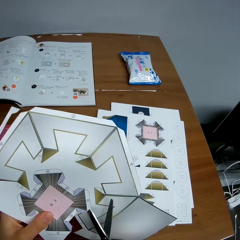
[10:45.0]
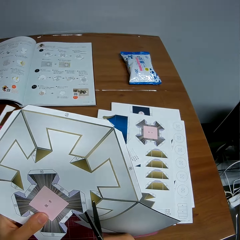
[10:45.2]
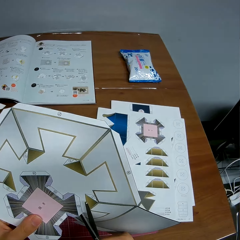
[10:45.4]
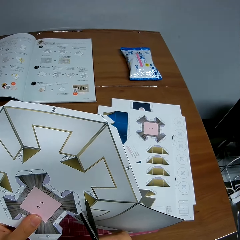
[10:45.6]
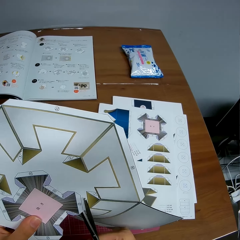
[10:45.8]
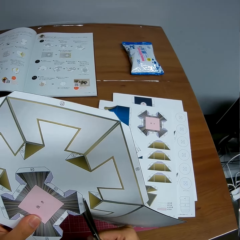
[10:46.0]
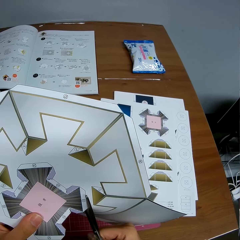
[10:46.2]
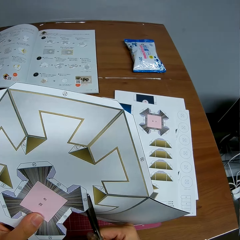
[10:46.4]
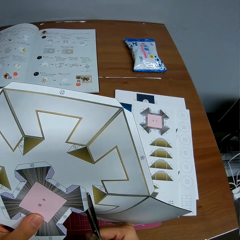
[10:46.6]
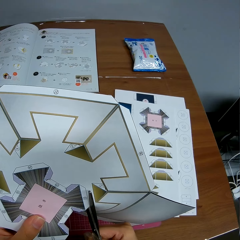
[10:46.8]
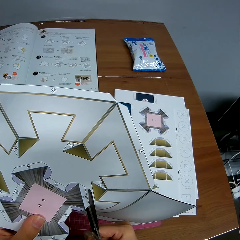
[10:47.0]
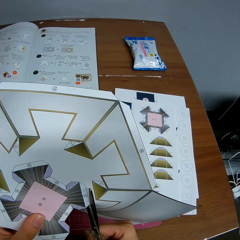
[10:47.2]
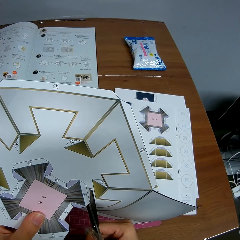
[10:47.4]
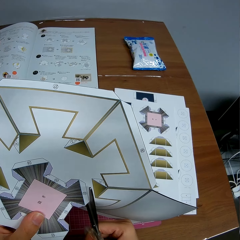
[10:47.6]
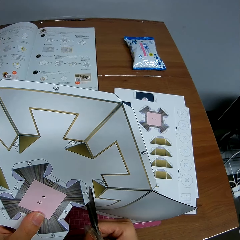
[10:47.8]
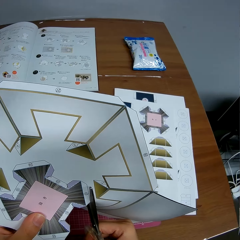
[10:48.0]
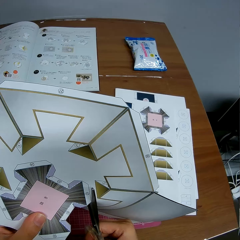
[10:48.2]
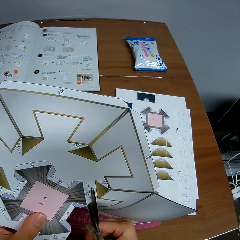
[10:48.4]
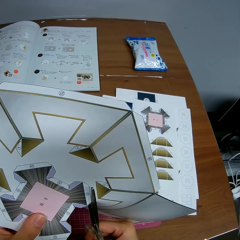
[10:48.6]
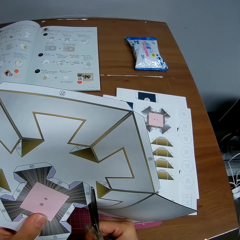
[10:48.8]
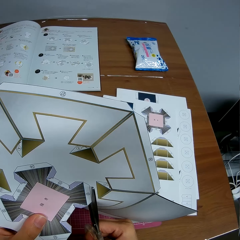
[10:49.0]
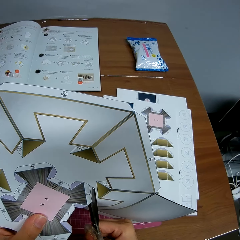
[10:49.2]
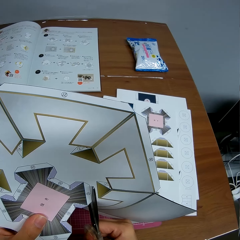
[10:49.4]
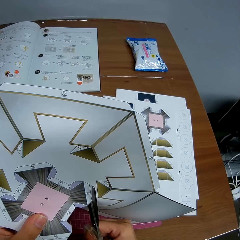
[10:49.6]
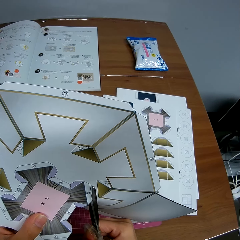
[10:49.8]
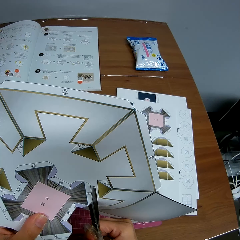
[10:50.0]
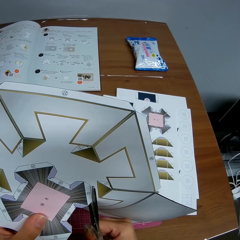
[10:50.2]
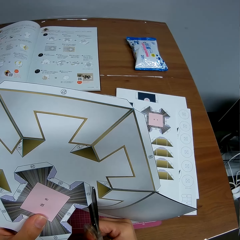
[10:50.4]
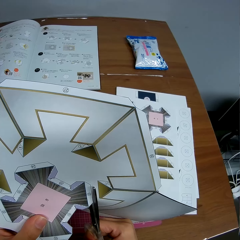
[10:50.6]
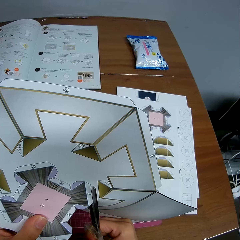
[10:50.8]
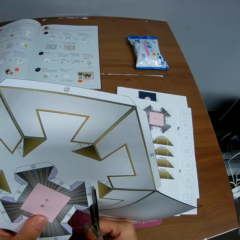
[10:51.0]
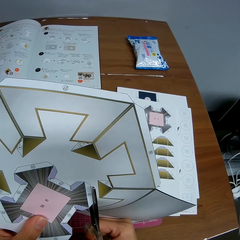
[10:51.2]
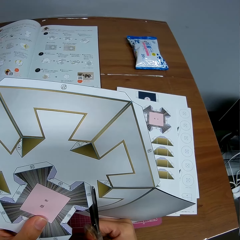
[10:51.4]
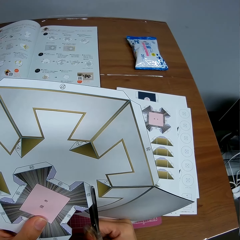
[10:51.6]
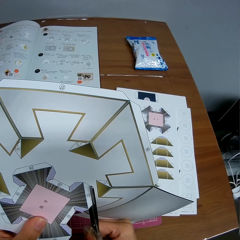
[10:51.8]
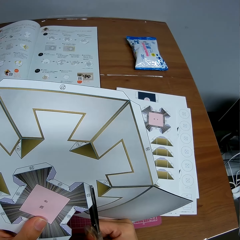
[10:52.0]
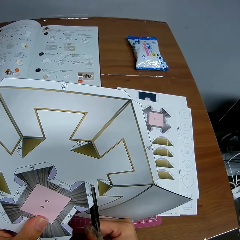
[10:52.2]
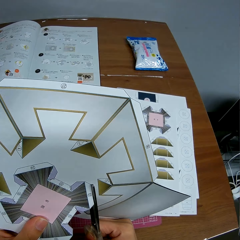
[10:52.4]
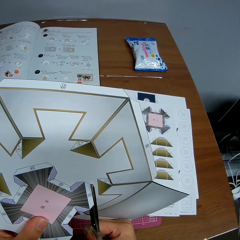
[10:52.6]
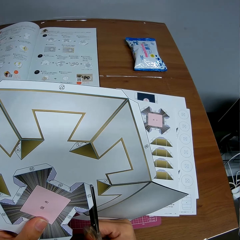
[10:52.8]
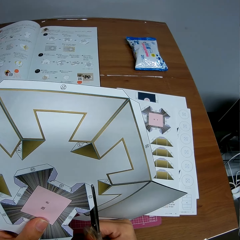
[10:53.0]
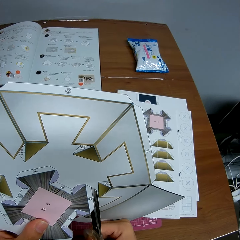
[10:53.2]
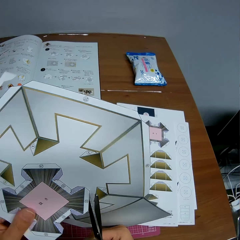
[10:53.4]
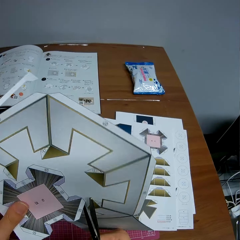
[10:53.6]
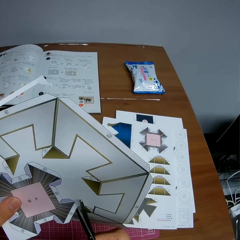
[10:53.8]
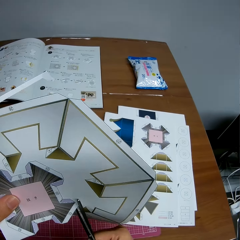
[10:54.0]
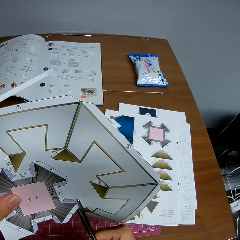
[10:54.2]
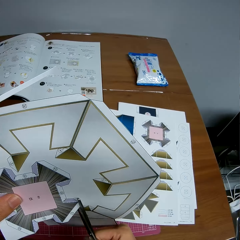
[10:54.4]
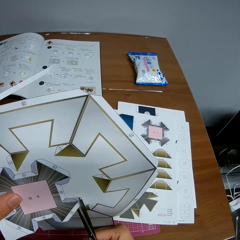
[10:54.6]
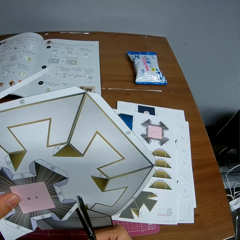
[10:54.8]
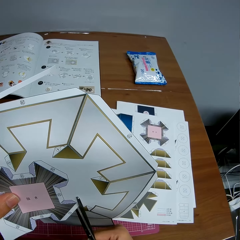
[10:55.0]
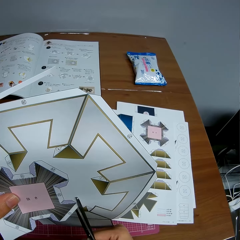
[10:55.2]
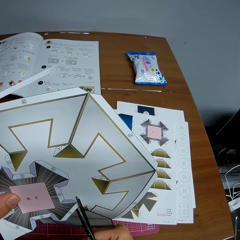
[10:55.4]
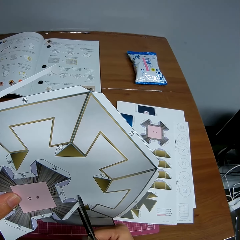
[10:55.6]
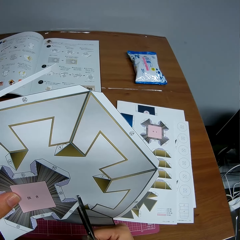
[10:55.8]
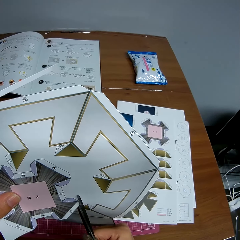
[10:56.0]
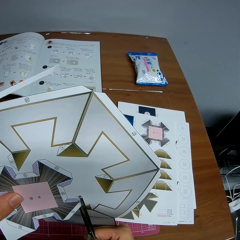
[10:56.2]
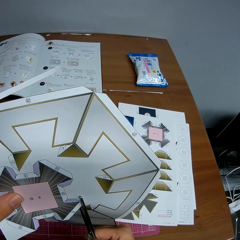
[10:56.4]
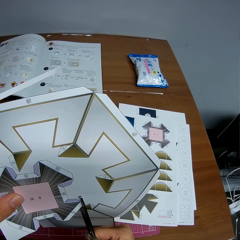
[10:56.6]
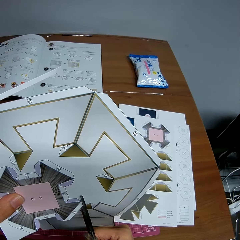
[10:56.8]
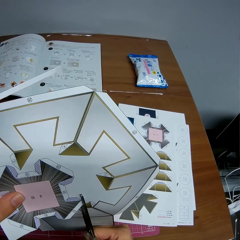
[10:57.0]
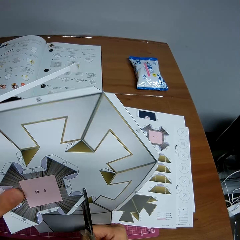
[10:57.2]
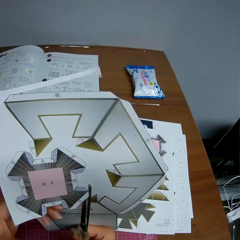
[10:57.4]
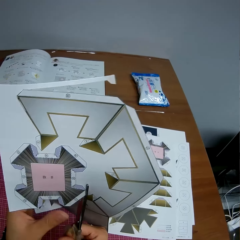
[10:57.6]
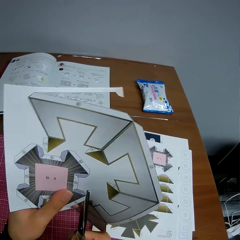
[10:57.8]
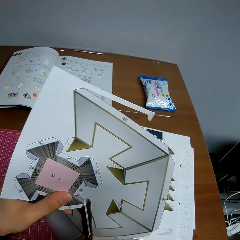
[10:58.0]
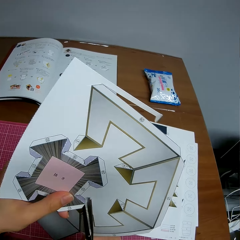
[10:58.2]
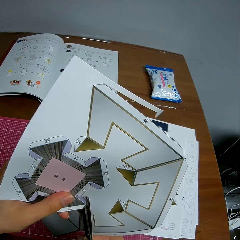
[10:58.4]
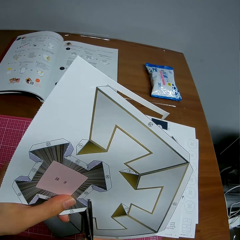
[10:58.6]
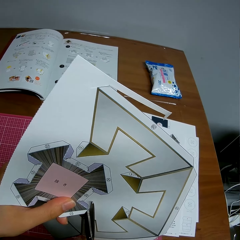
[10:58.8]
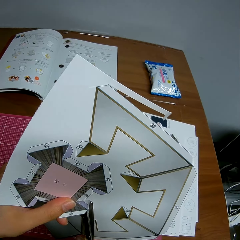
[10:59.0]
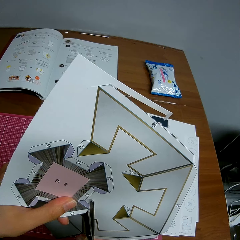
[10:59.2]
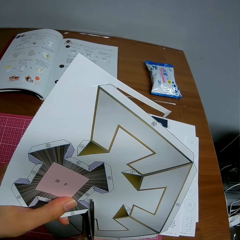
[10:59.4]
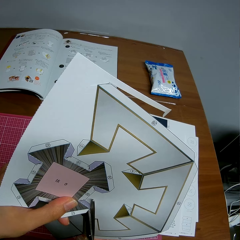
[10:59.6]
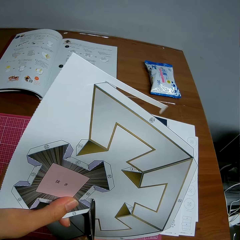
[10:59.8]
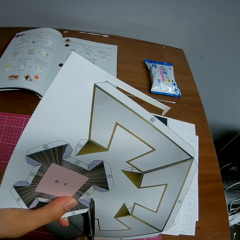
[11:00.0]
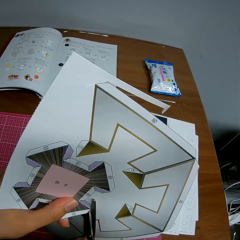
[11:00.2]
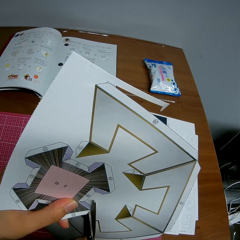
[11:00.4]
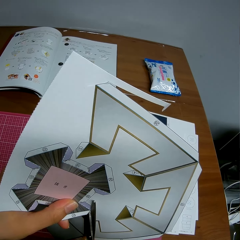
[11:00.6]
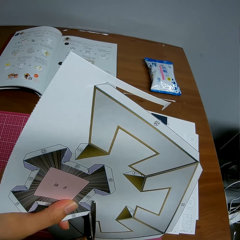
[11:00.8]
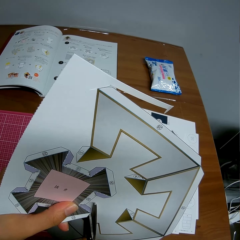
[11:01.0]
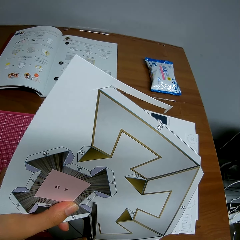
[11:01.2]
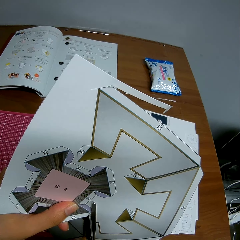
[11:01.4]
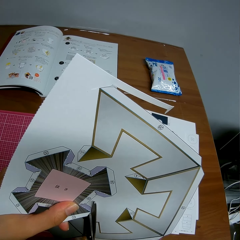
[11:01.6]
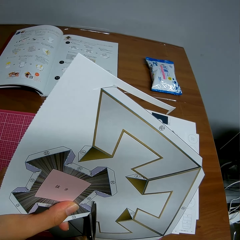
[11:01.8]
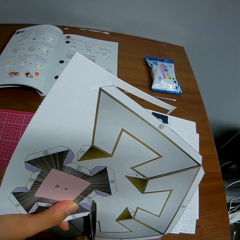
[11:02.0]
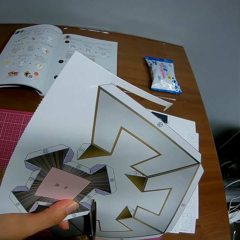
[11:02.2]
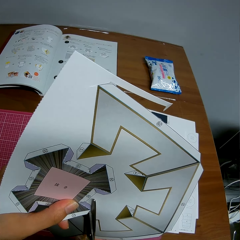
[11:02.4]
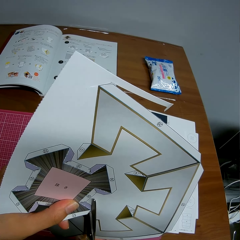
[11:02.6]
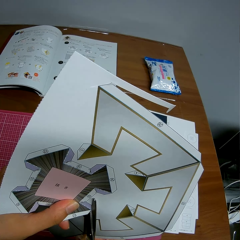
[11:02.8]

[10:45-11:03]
The camera wearer moves the hand. They cut the paper with the scissors.

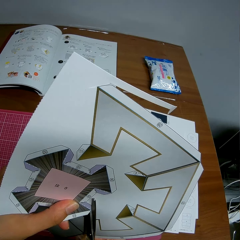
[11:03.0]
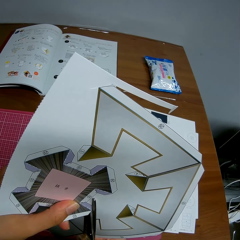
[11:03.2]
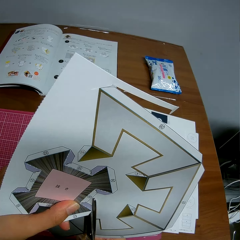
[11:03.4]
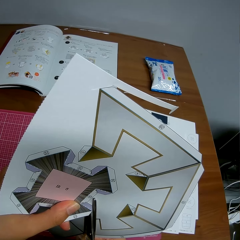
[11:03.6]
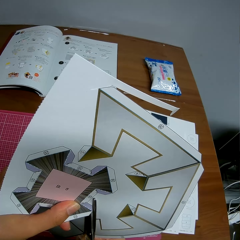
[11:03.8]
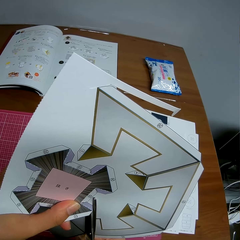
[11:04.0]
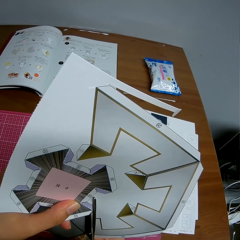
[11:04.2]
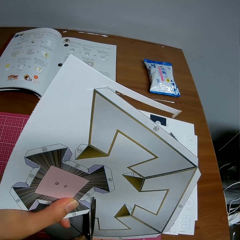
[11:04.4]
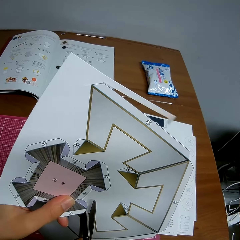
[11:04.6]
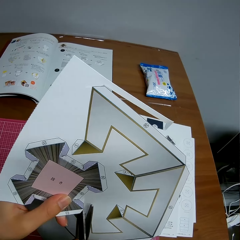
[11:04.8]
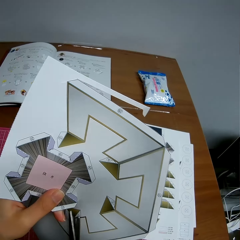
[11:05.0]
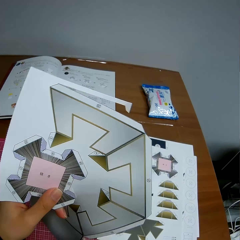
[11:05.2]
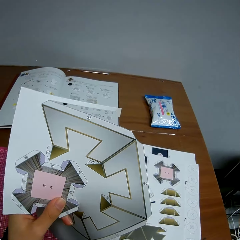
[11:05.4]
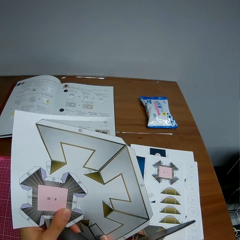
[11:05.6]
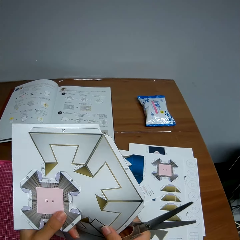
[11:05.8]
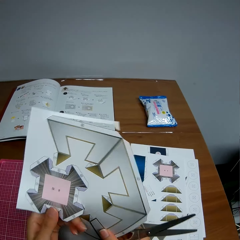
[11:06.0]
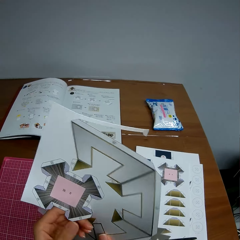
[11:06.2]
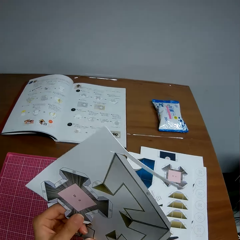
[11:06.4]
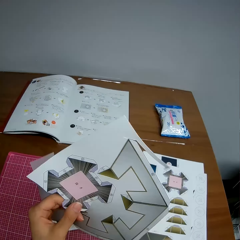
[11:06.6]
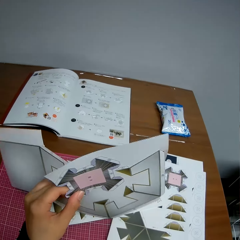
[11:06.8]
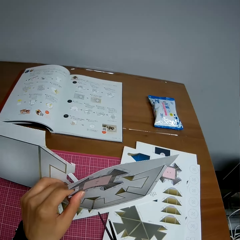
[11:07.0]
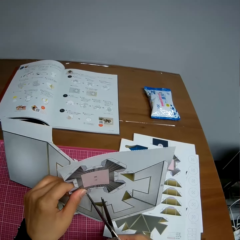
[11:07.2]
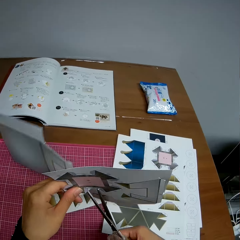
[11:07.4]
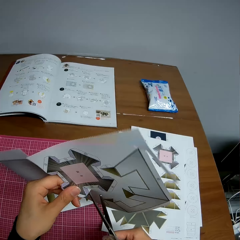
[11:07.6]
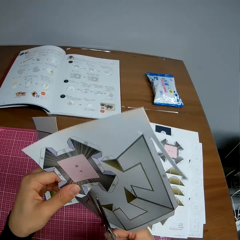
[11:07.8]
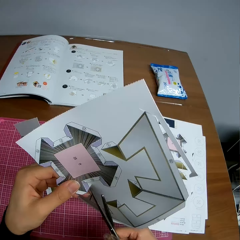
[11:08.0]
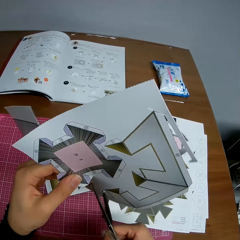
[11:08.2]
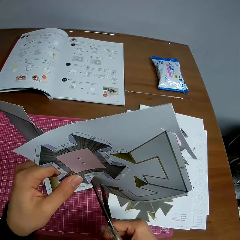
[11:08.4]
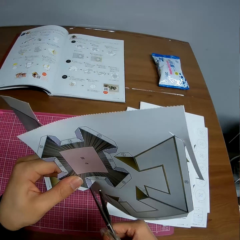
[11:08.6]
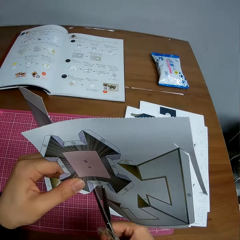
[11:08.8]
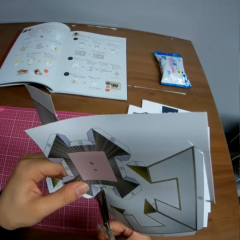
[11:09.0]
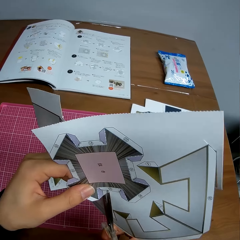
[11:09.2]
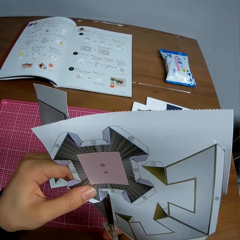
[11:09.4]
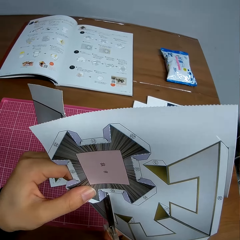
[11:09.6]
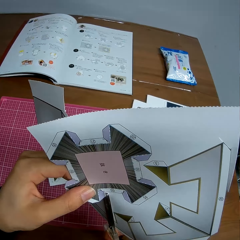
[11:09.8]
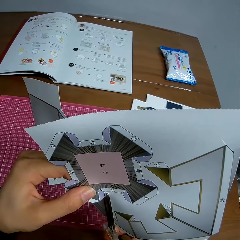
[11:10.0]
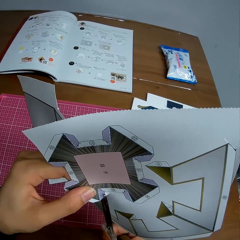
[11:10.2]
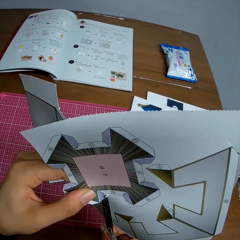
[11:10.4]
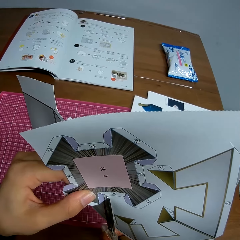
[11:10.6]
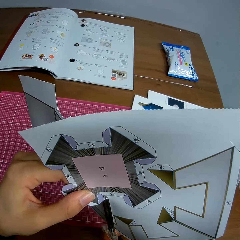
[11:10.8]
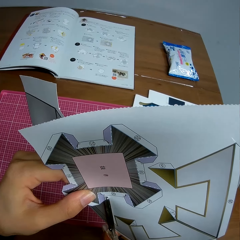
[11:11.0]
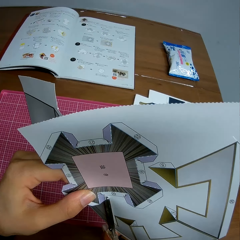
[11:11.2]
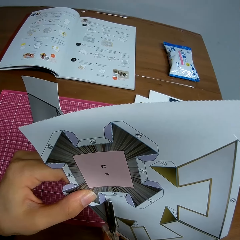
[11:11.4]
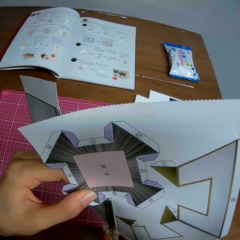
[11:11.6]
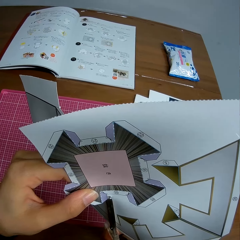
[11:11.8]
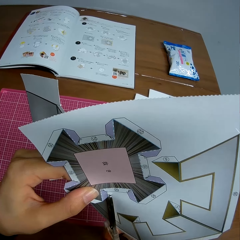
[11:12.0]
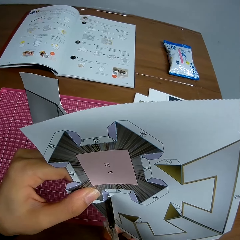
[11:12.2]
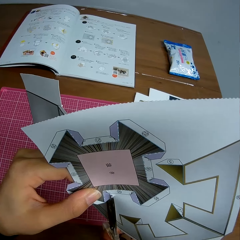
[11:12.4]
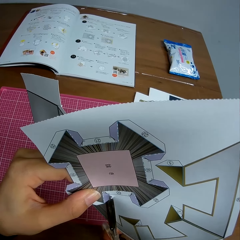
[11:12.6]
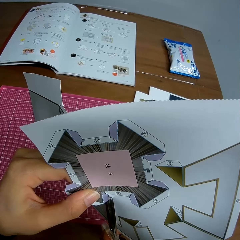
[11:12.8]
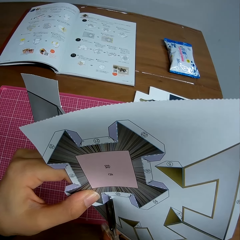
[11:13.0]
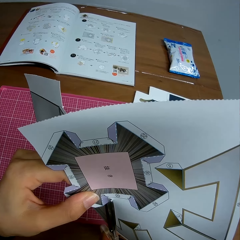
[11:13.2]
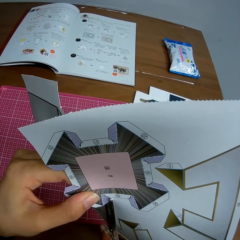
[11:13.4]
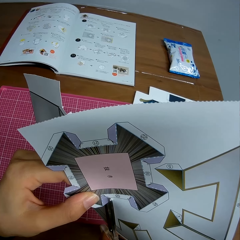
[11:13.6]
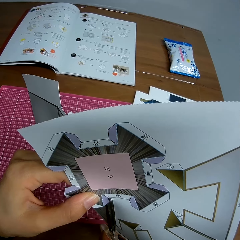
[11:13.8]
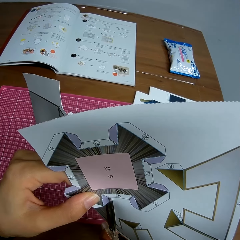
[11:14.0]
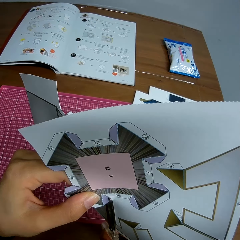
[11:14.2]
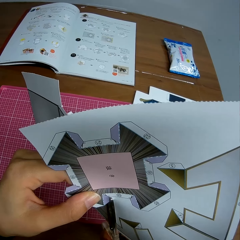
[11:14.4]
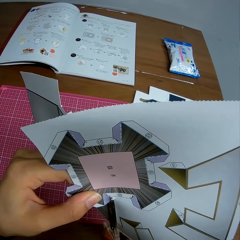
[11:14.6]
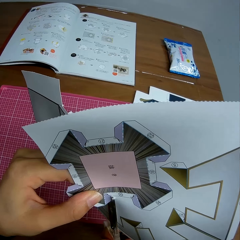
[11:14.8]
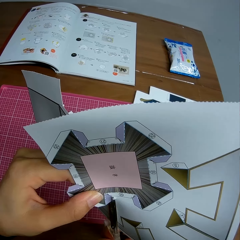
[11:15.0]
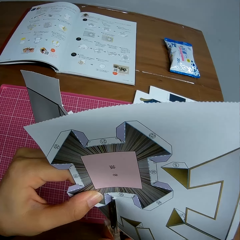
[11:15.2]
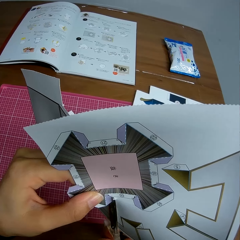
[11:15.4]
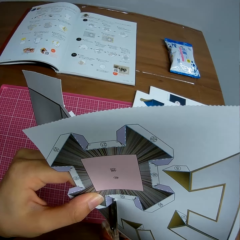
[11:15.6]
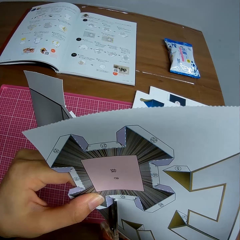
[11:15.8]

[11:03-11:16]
The camera wearer touches the paper. They adjust the paper. They turn the paper. They cut the paper with the scissors.
